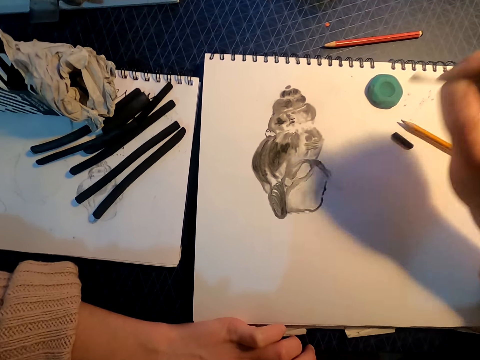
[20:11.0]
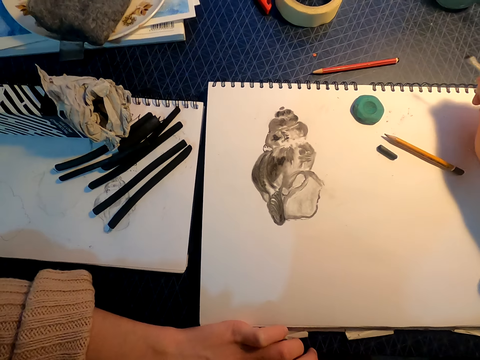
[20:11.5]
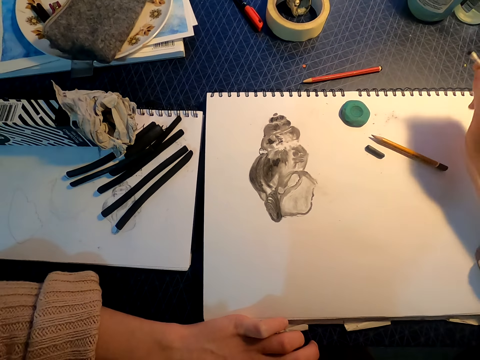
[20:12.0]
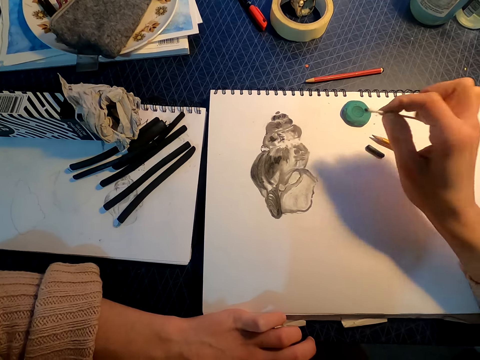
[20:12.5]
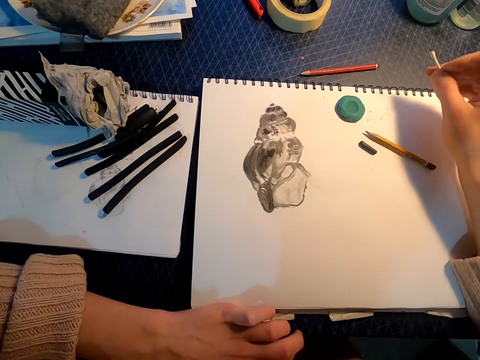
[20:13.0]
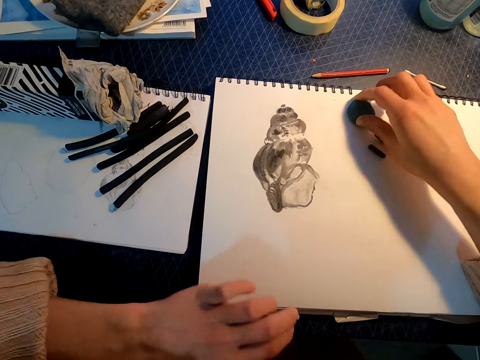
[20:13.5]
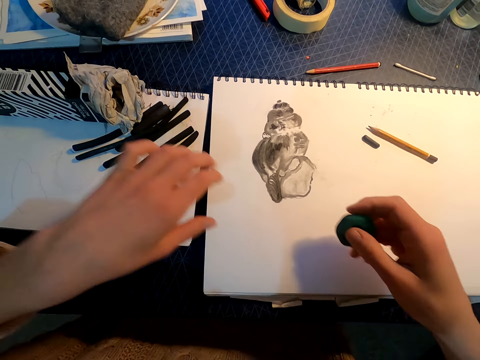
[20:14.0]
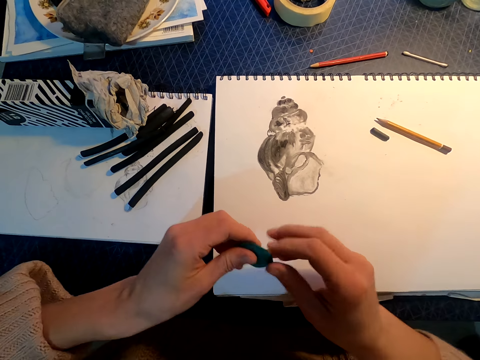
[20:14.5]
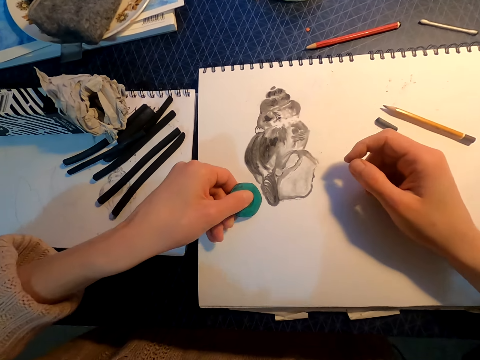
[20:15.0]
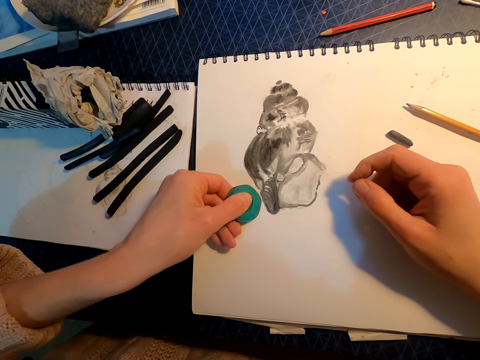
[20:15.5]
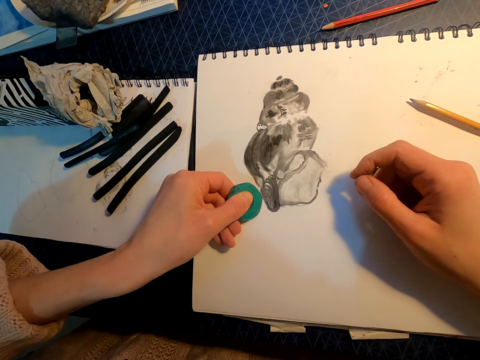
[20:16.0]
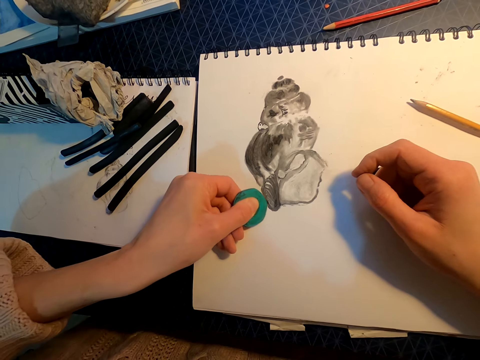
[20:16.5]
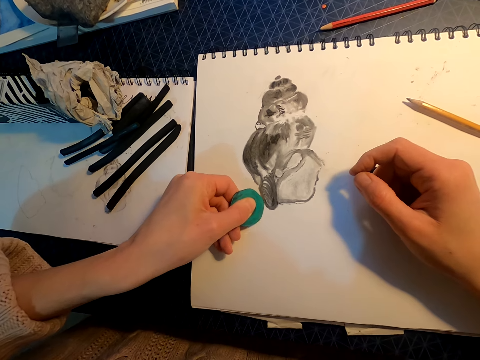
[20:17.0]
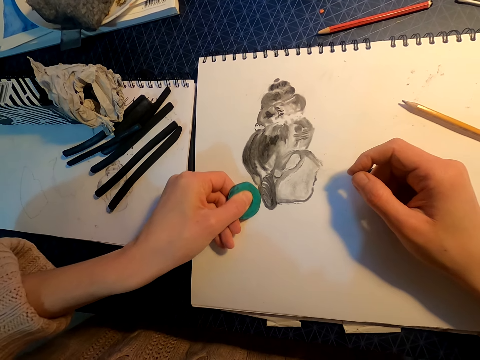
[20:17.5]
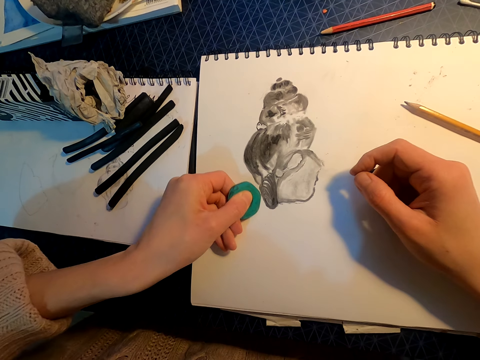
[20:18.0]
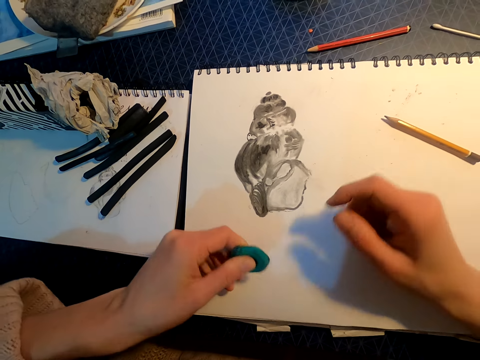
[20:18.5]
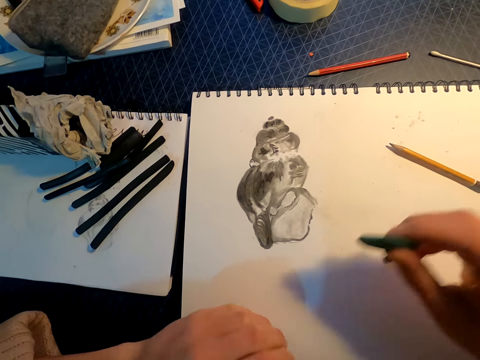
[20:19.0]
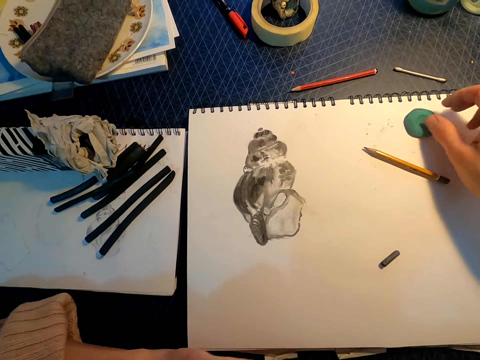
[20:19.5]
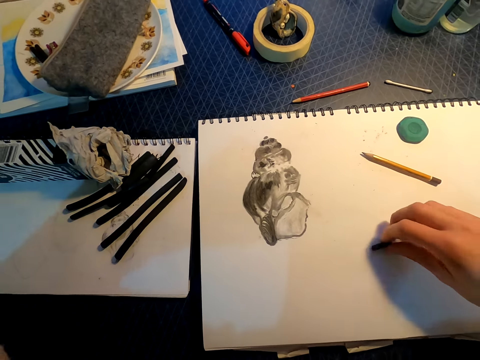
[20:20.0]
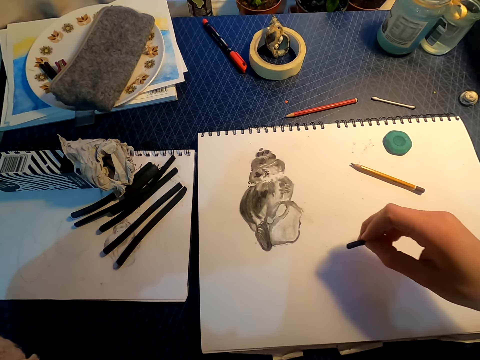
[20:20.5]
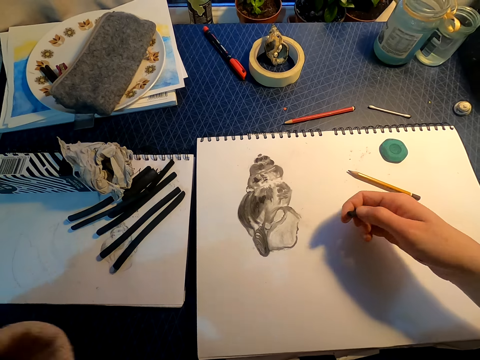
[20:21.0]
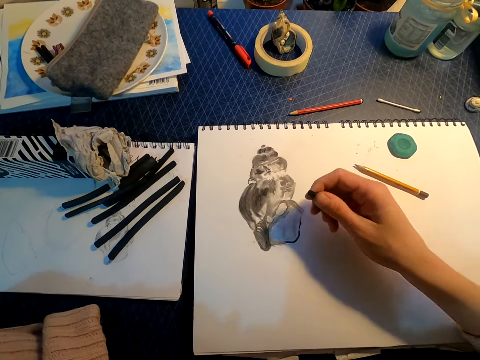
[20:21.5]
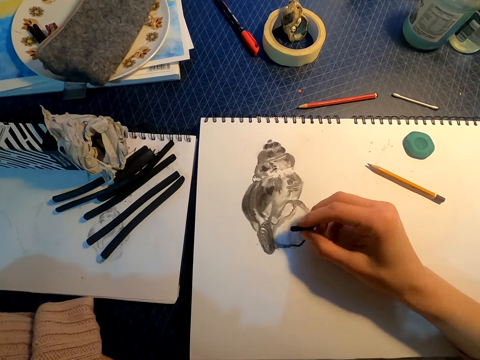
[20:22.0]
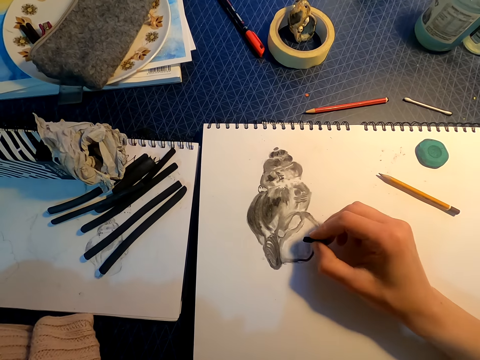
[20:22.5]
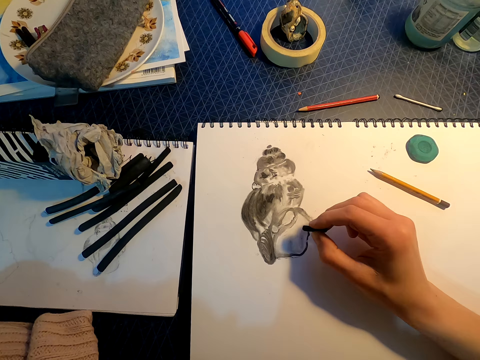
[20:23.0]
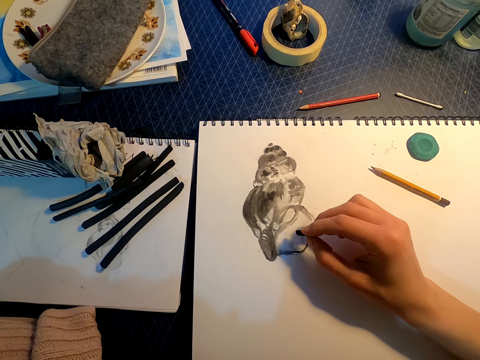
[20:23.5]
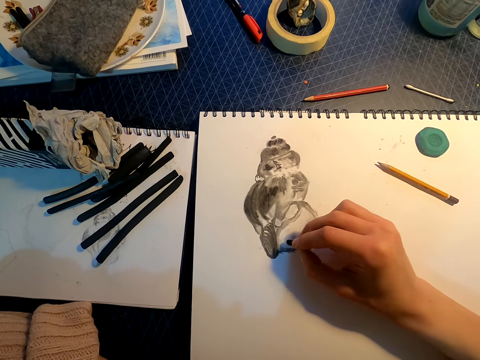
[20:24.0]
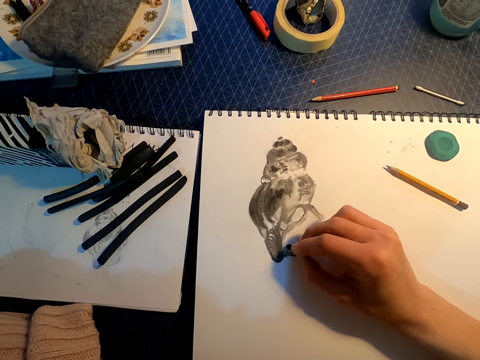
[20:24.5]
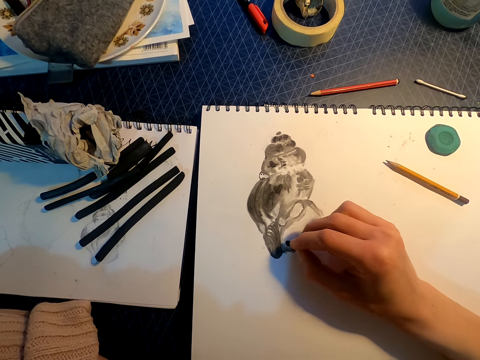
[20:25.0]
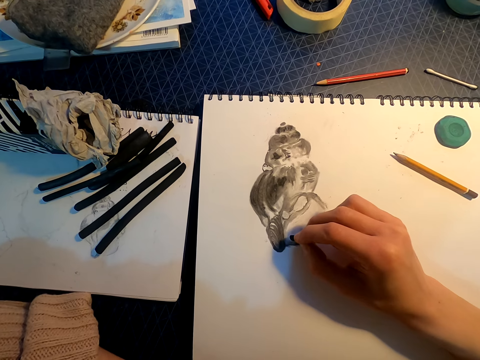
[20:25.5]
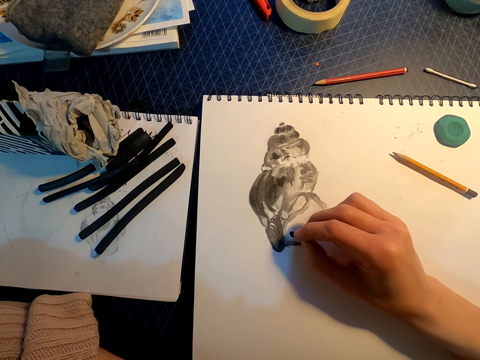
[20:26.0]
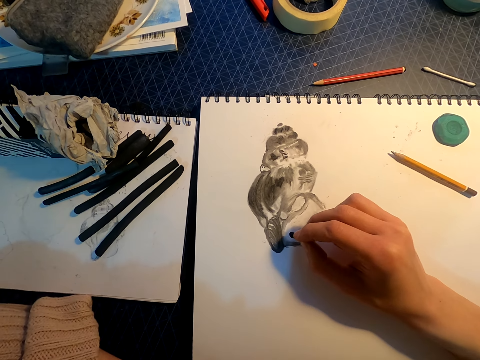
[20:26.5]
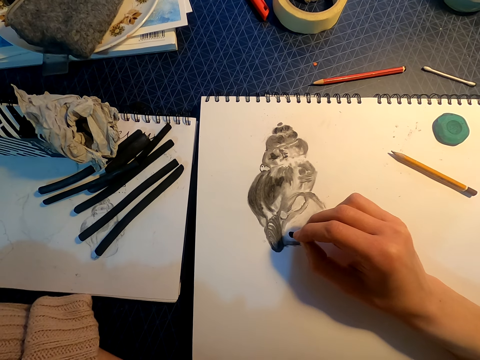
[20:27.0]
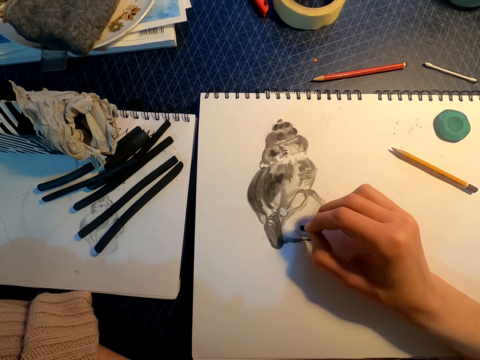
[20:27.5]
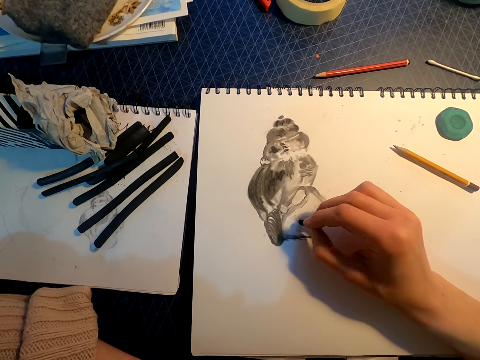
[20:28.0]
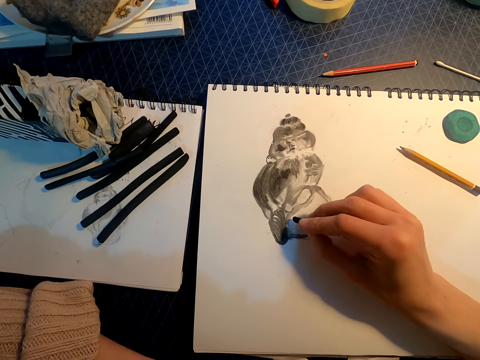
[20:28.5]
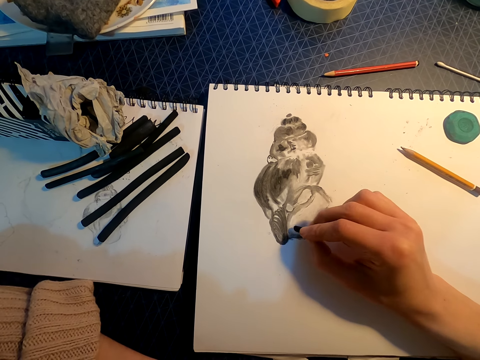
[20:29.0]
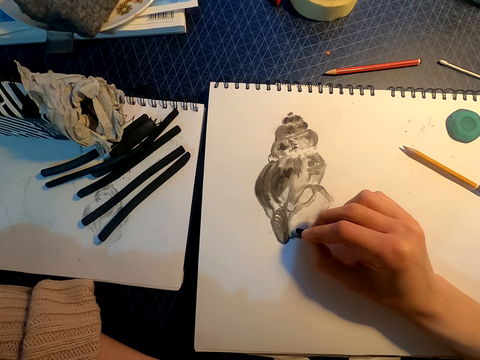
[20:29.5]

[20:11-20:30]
The camera wearer places the sketch fader on the table. She picks up an eraser from the book and places the eraser in her left hand. She erases a part of the drawing with the eraser, places the eraser in her right hand, and places the eraser on the sketchbook. She picks up a colored pencil from the book and sketches the drawing with the colored pencil.

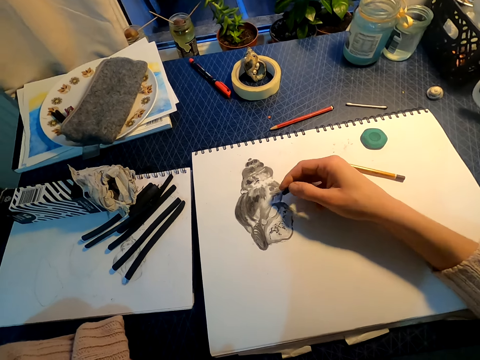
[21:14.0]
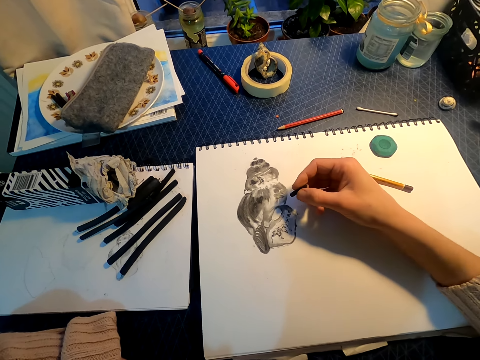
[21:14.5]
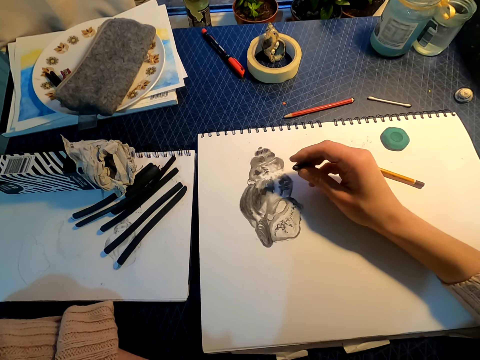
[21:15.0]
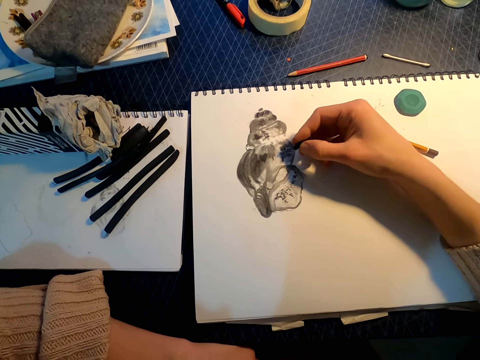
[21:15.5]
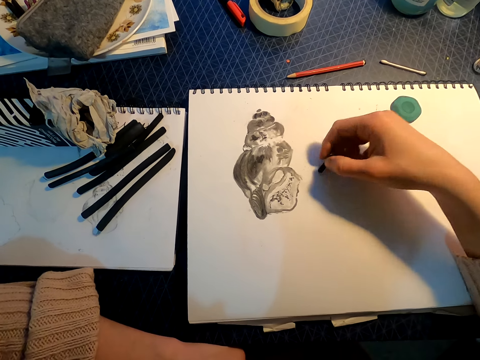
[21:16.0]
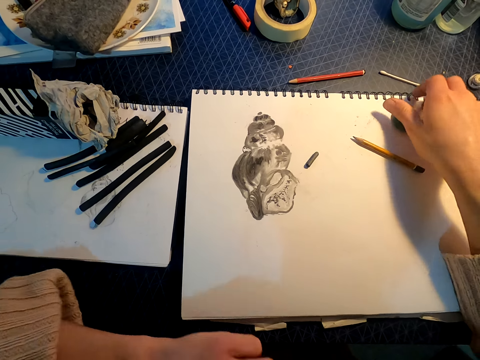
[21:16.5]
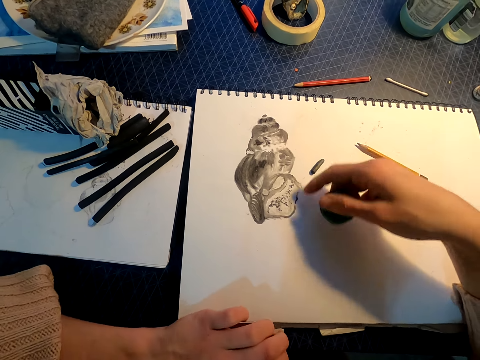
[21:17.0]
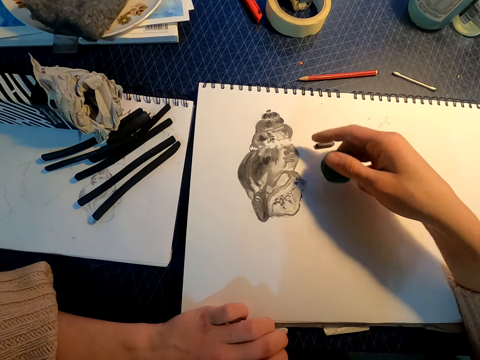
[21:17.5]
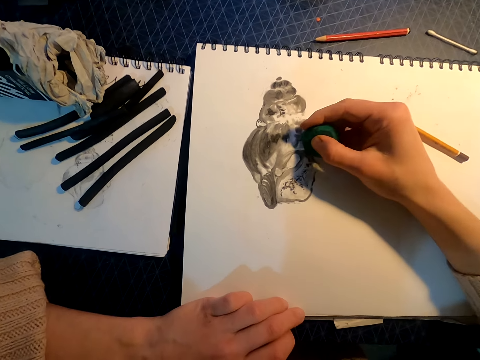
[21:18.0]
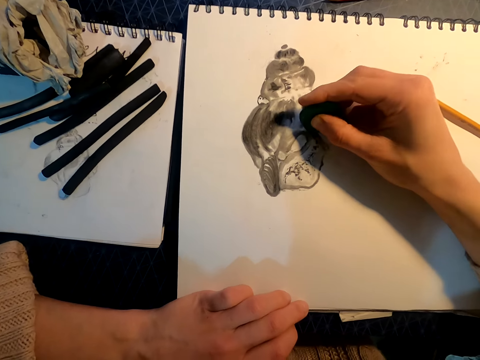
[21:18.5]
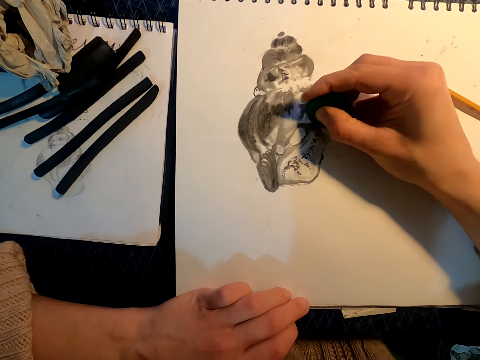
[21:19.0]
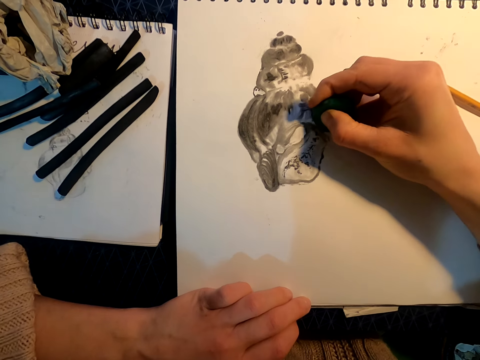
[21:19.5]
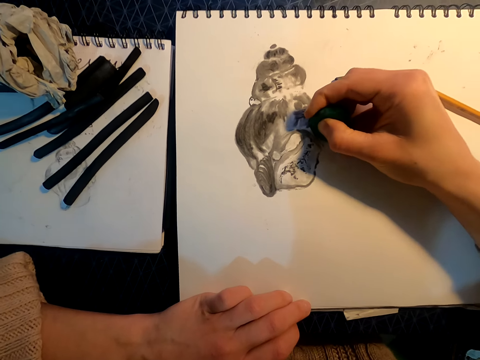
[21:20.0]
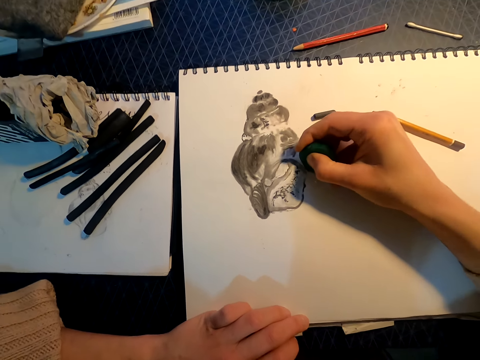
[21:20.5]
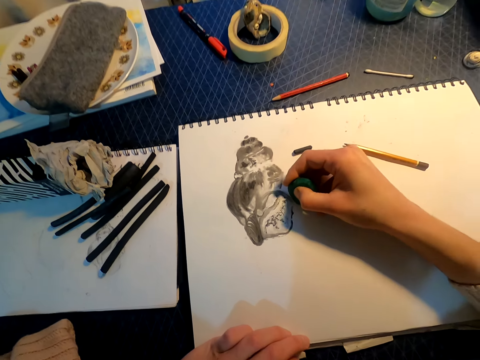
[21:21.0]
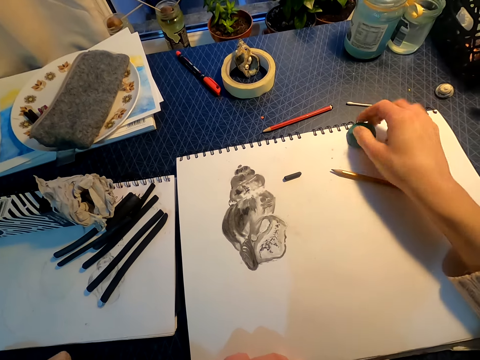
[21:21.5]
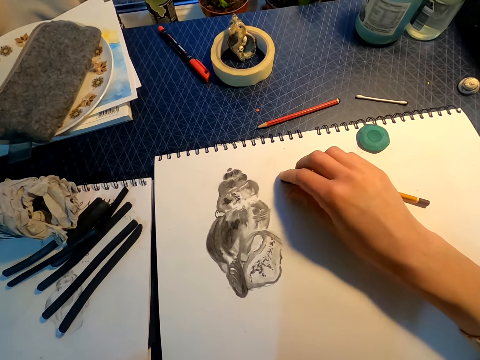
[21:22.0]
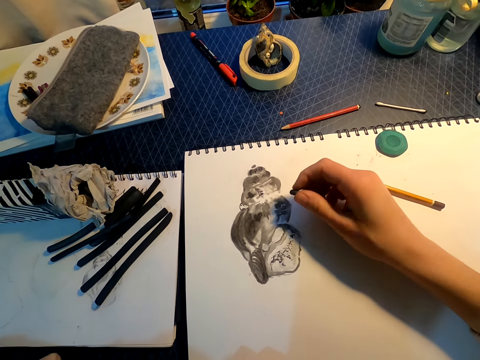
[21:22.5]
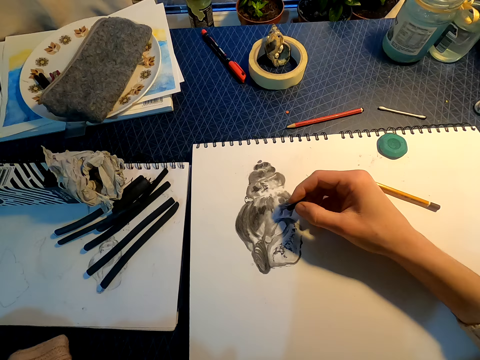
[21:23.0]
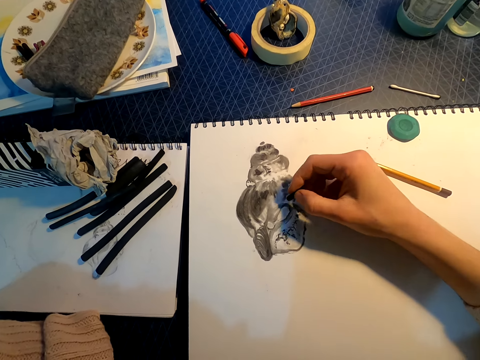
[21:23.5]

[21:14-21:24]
The camera wearer places a colored pencil on the book. He picks up an eraser from the book, moves the colored pencil on the book with his finger, and erases a part of the drawing with the eraser. He places the eraser on the book and picks up the colored pencil from the book.
